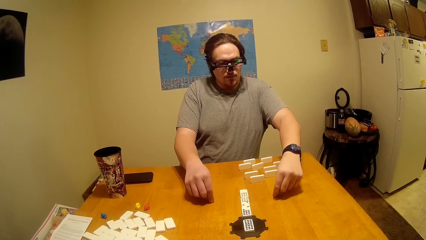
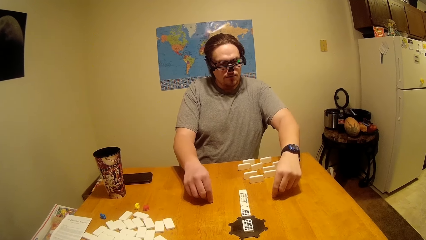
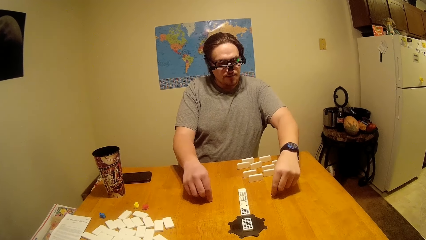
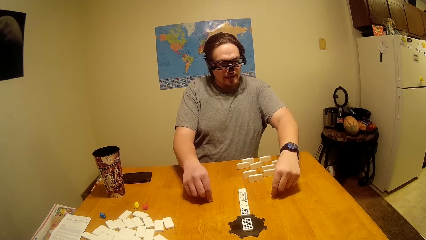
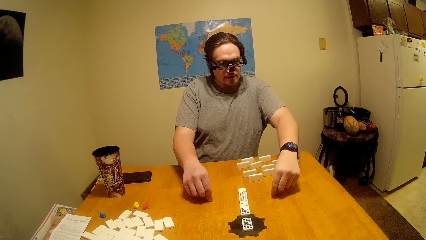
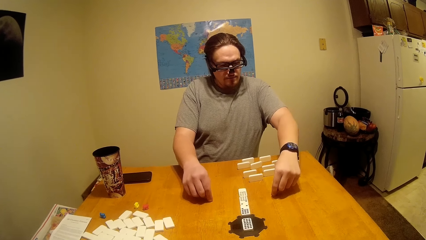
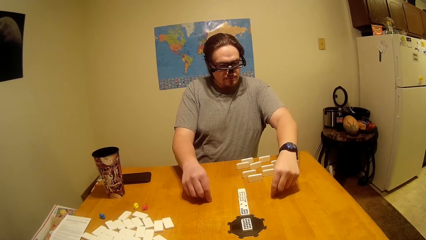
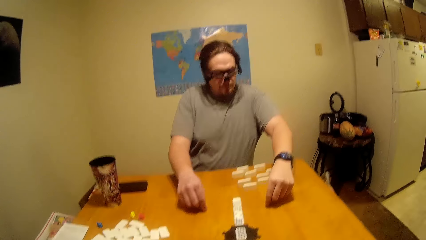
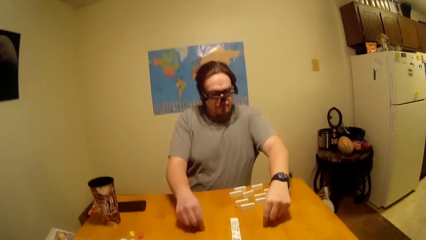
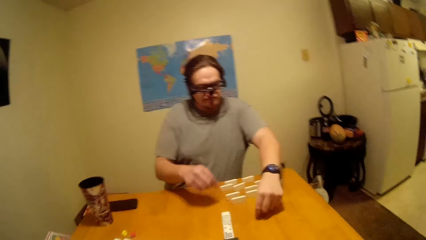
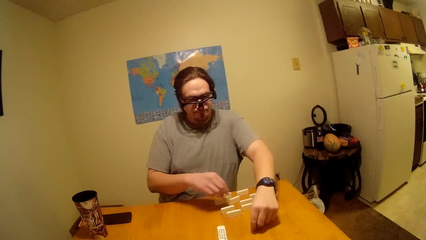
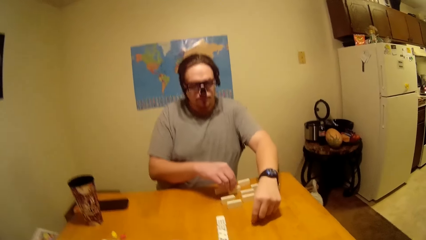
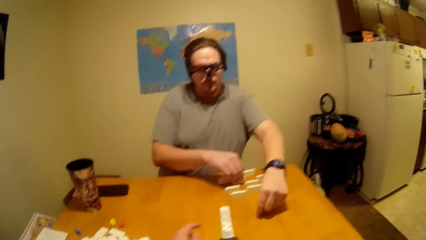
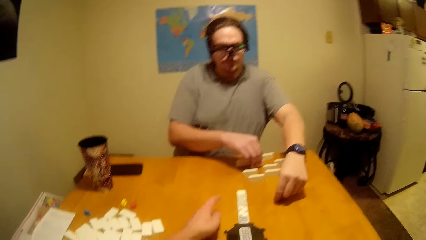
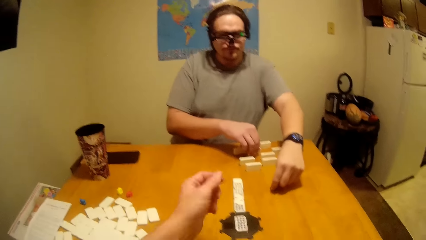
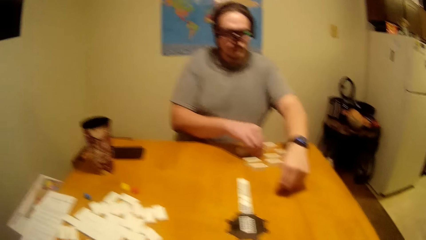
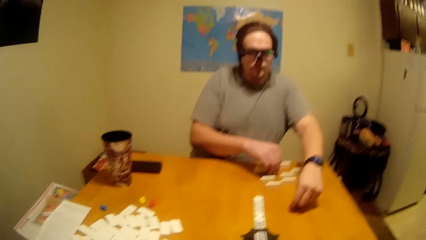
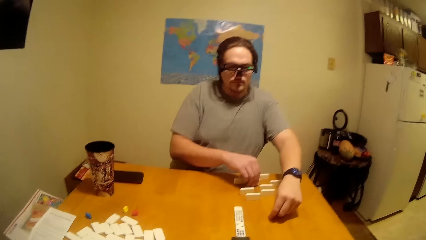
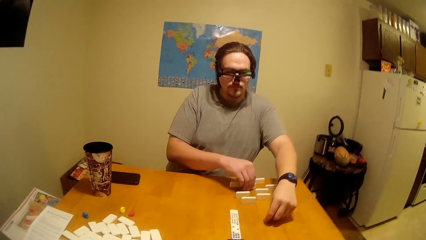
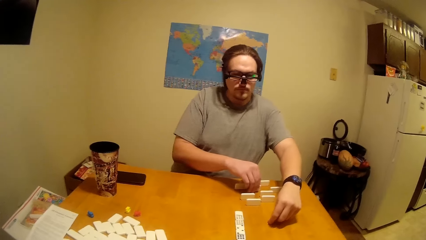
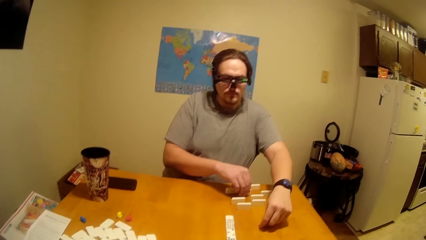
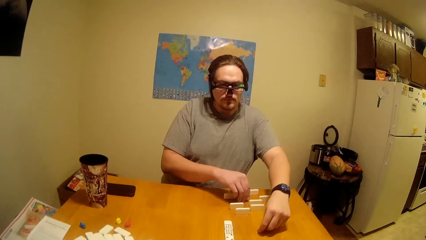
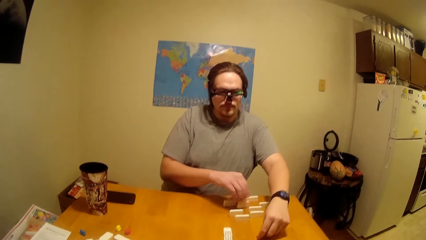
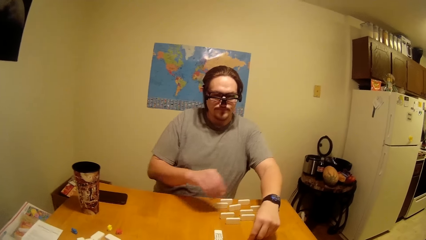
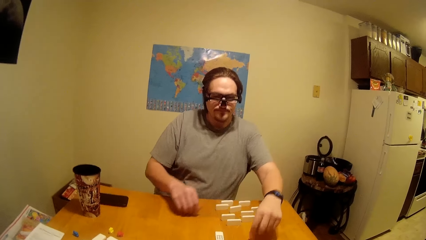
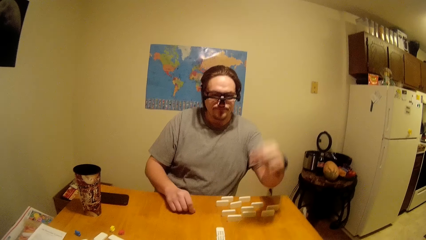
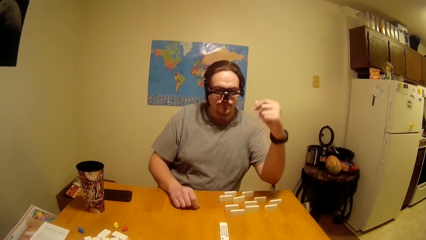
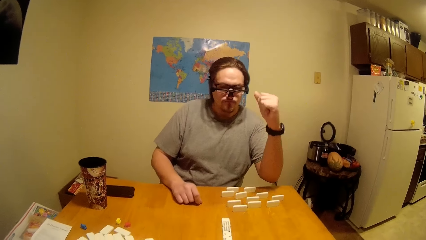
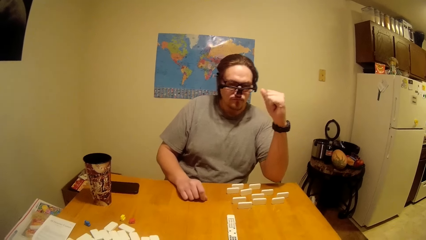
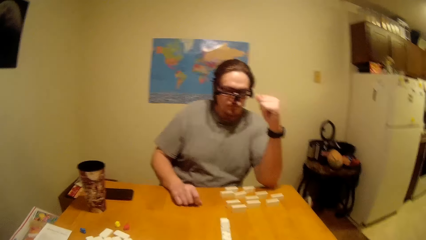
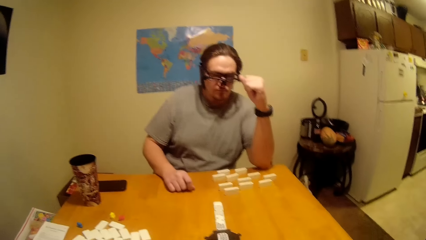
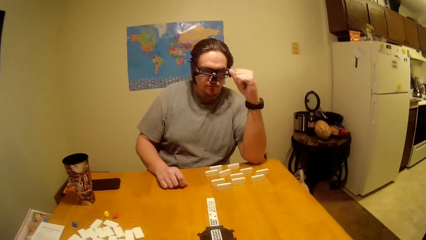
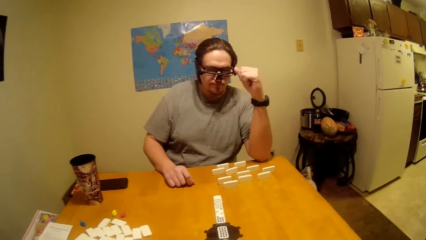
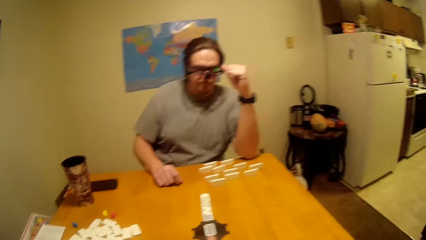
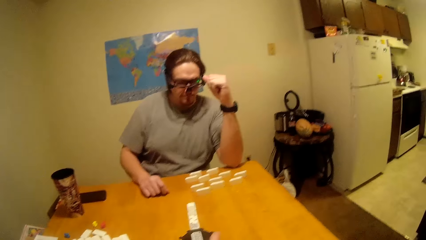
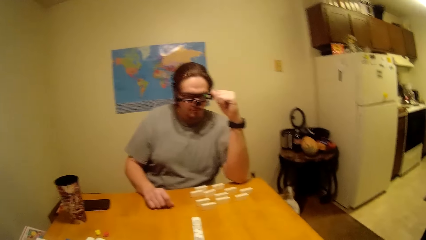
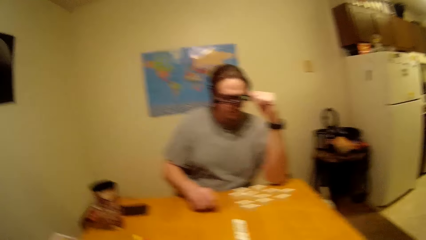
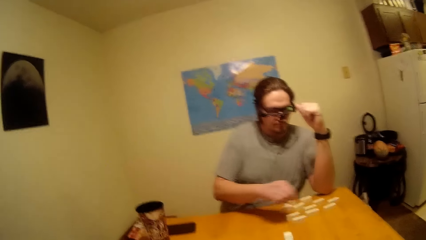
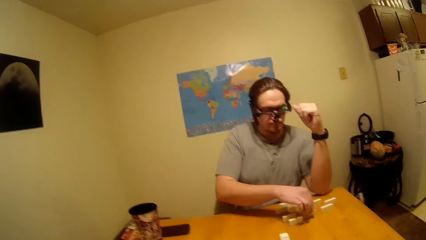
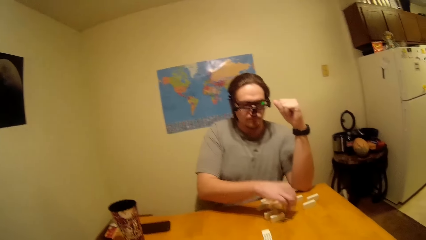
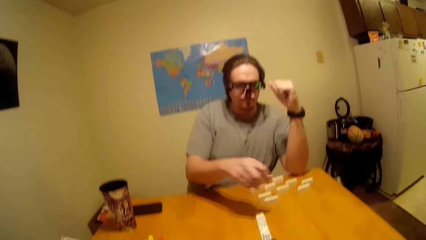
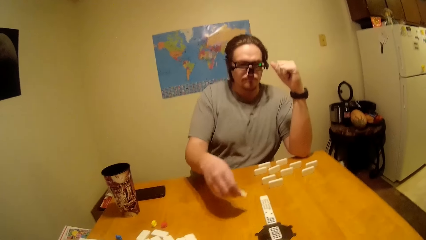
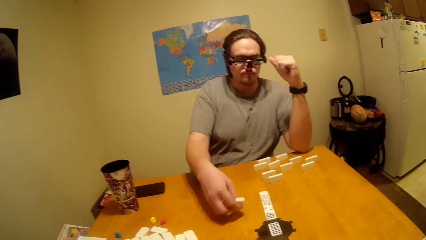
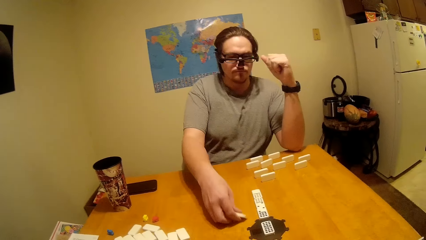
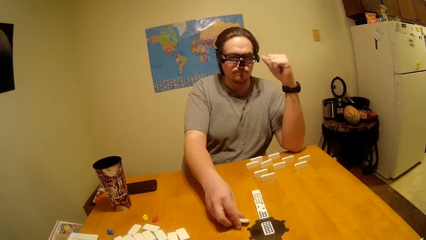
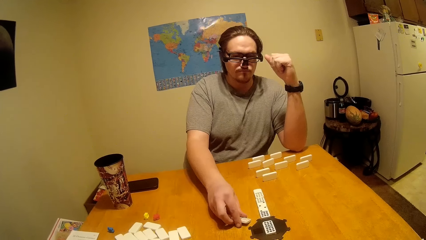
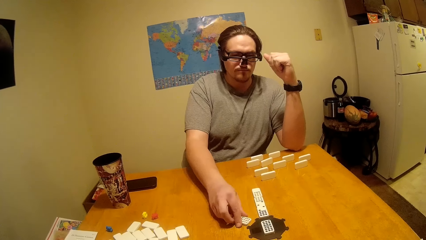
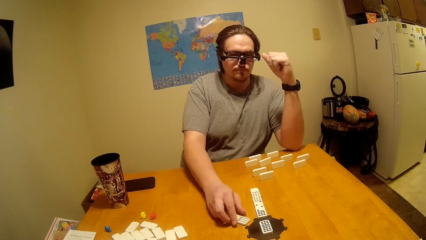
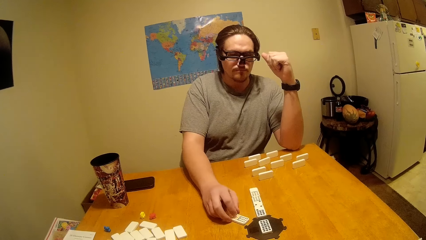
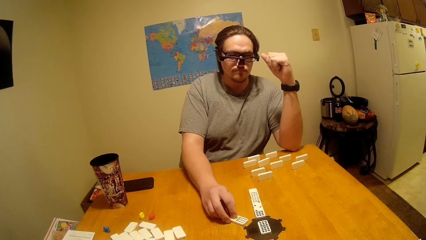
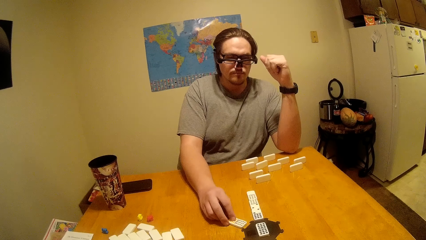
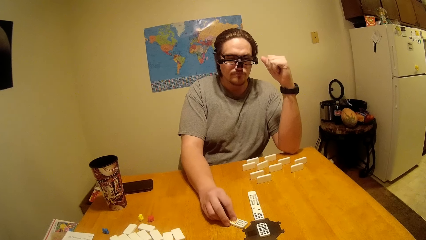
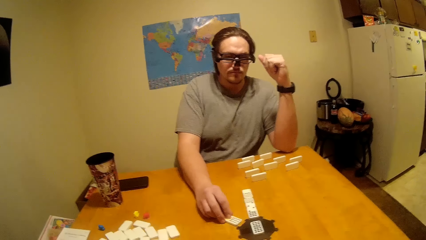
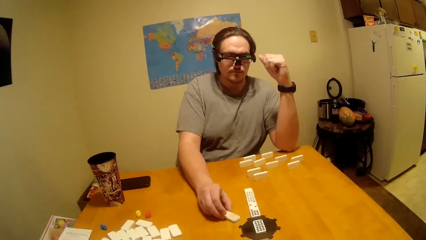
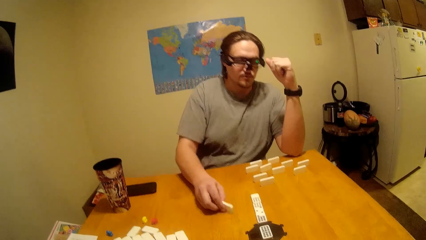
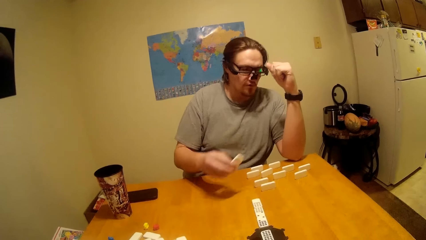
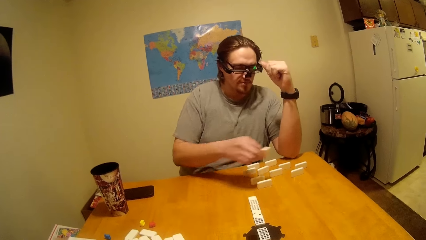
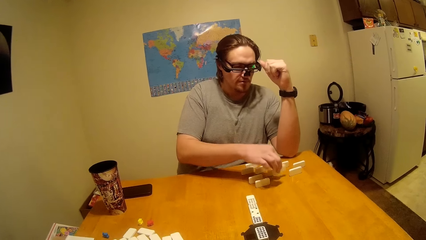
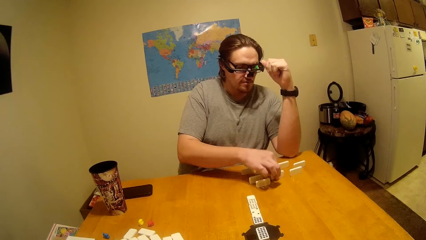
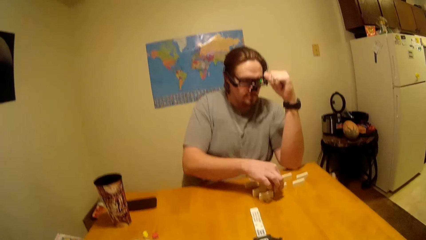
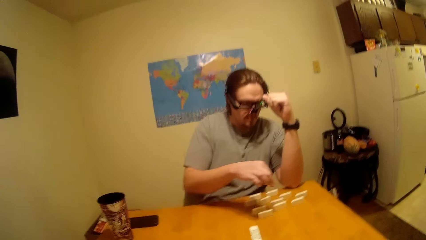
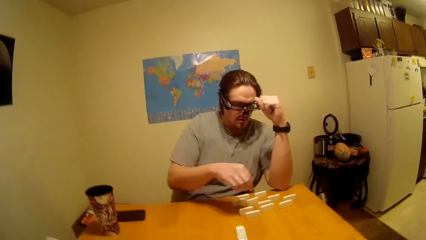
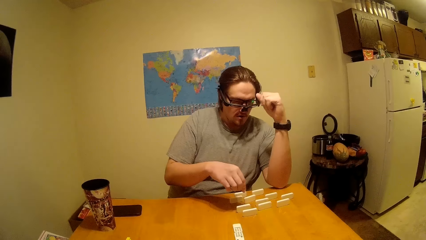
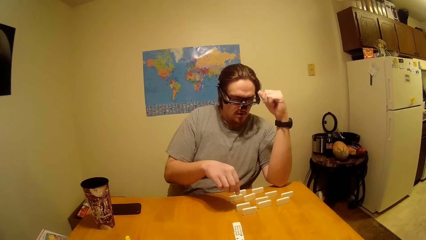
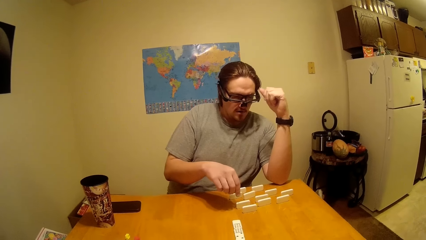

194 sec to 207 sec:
The camera wearer looks at a person play the dominoes.

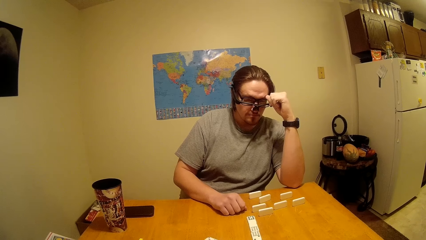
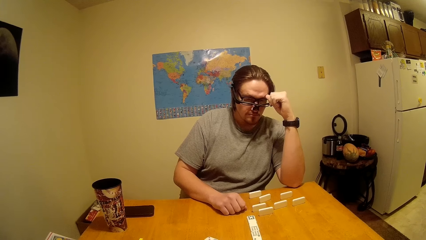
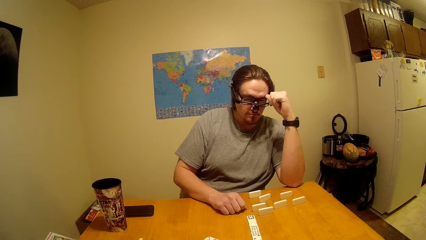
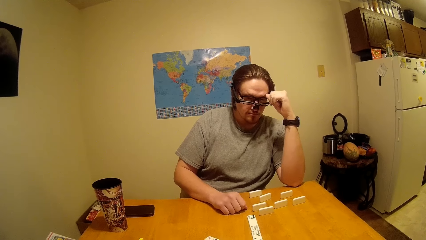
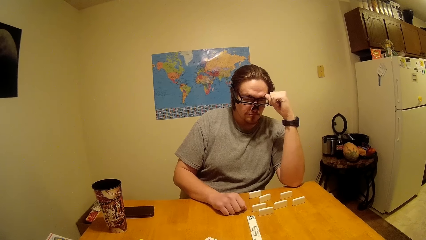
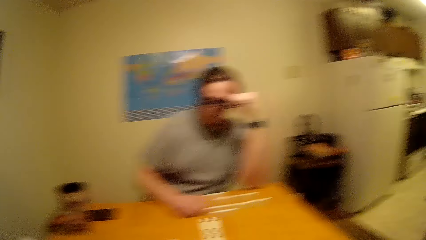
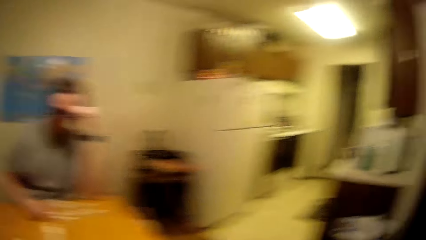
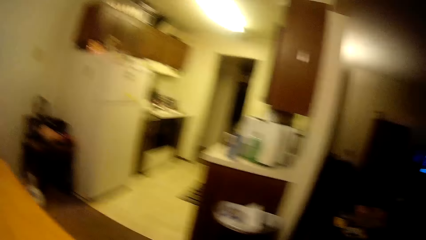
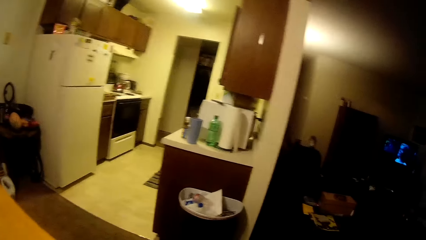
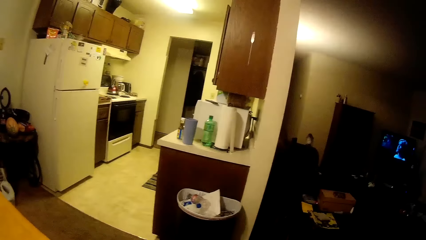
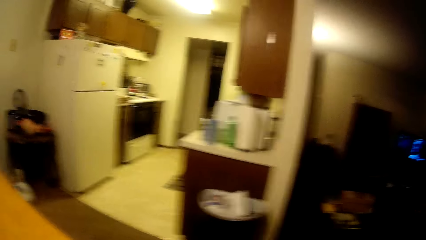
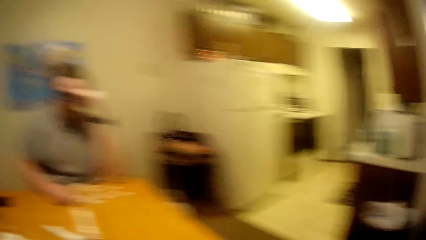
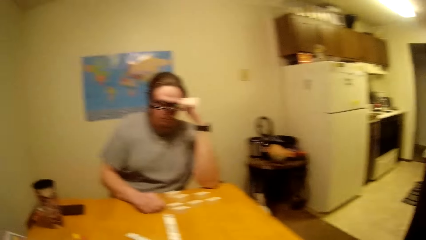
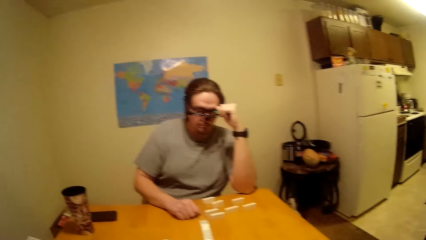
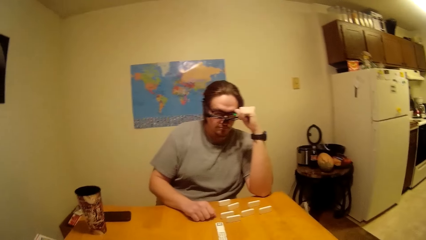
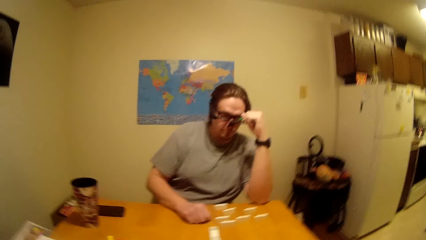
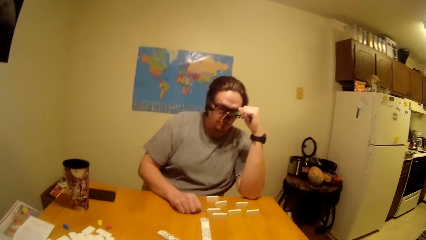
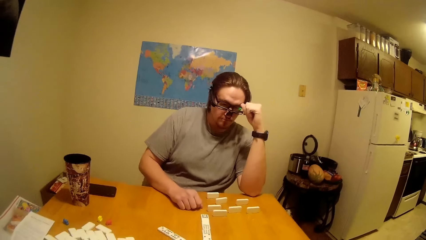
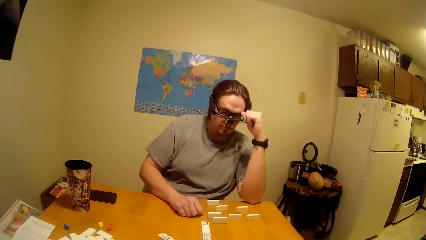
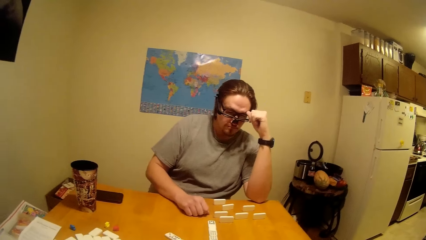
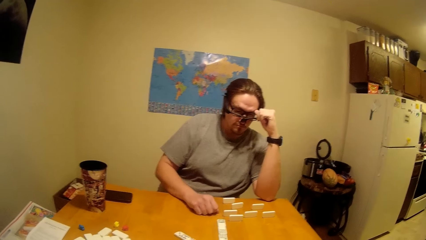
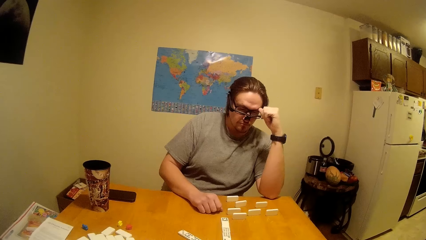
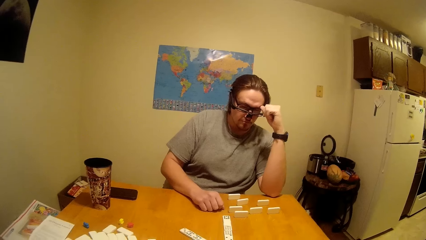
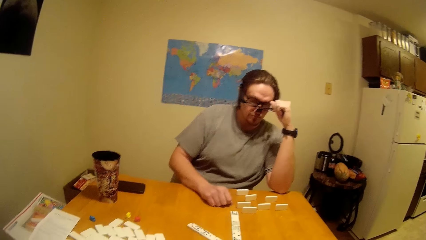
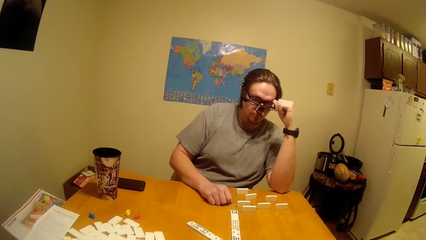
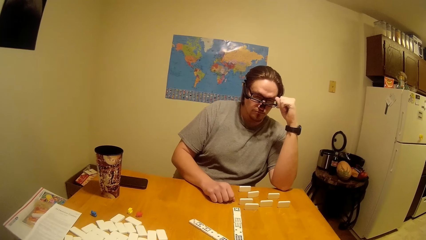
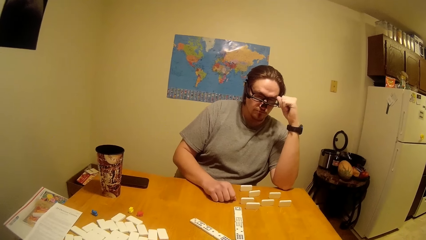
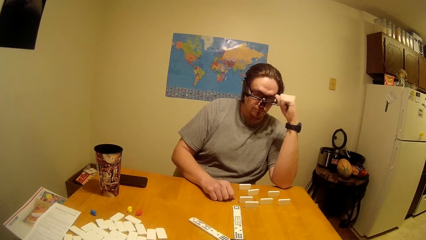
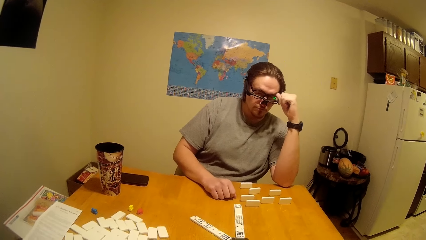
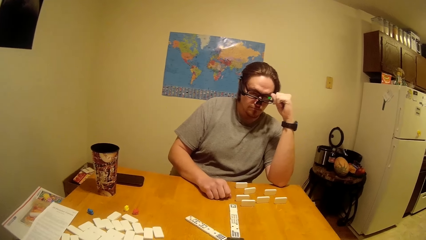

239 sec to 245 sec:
The camera wearer looks around.
